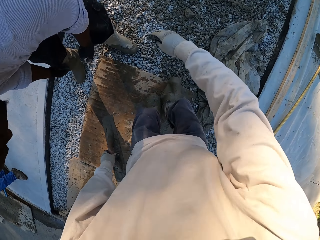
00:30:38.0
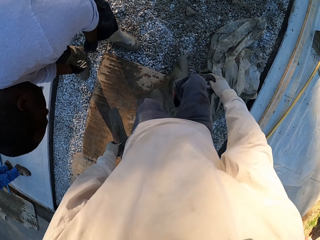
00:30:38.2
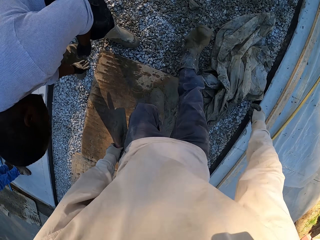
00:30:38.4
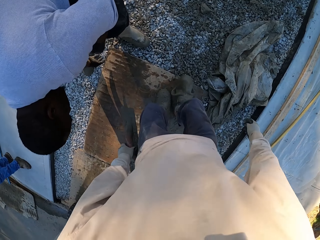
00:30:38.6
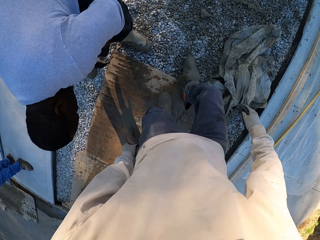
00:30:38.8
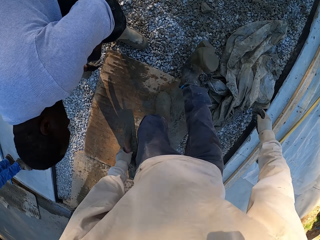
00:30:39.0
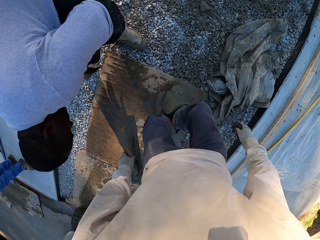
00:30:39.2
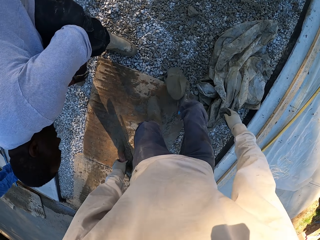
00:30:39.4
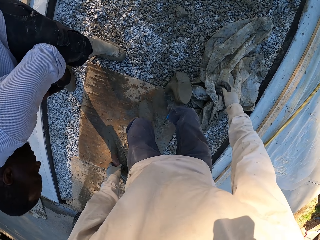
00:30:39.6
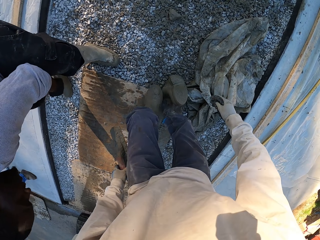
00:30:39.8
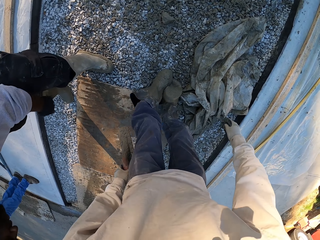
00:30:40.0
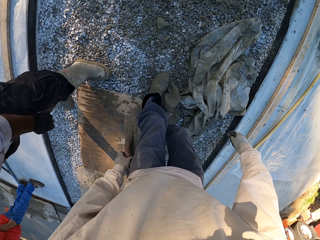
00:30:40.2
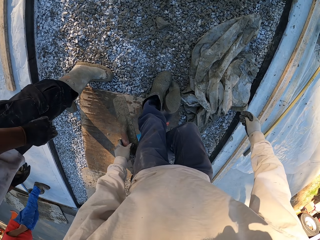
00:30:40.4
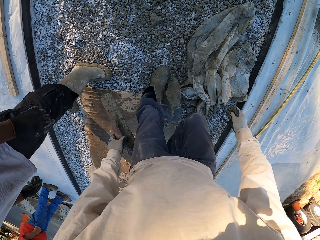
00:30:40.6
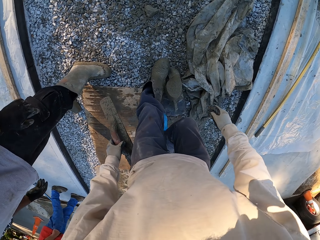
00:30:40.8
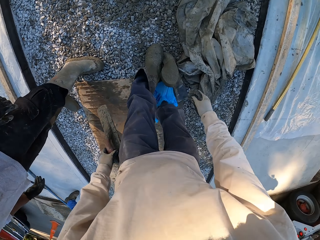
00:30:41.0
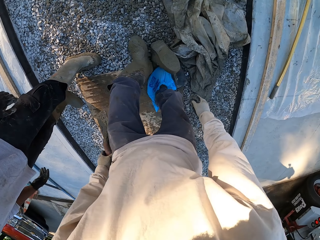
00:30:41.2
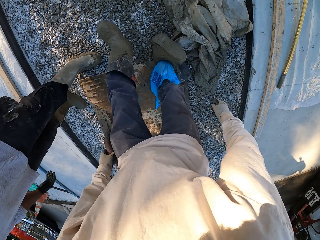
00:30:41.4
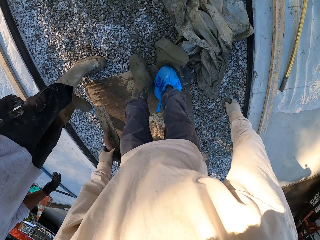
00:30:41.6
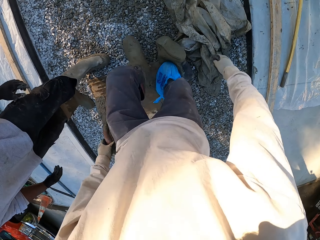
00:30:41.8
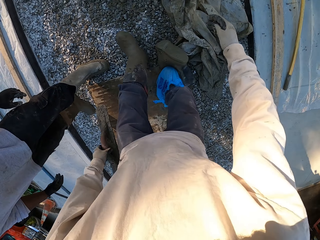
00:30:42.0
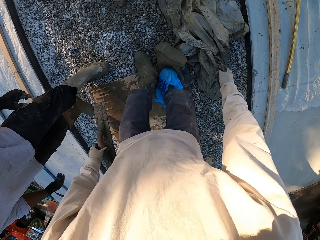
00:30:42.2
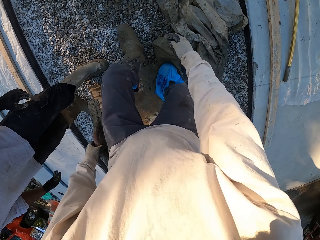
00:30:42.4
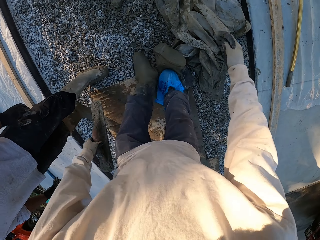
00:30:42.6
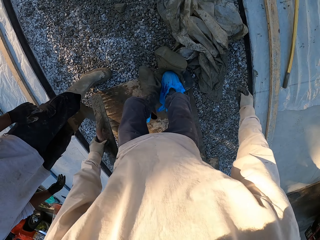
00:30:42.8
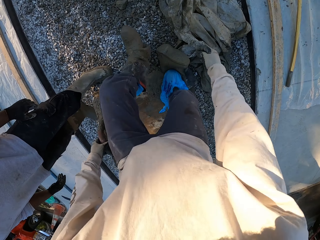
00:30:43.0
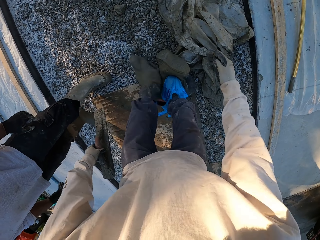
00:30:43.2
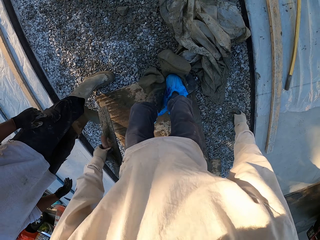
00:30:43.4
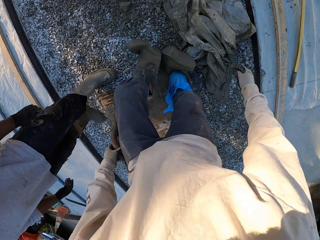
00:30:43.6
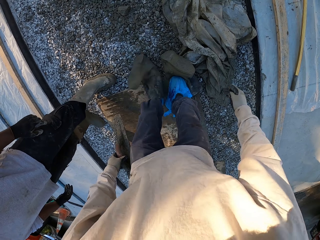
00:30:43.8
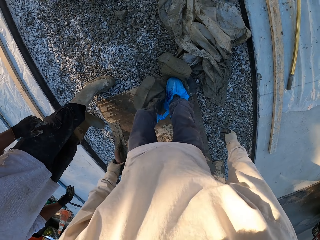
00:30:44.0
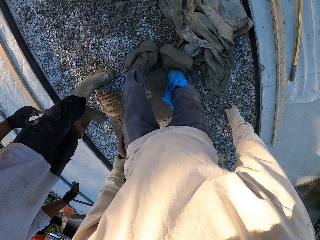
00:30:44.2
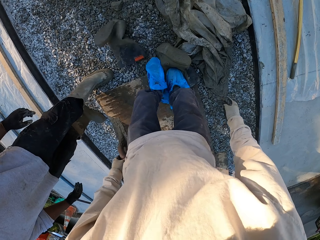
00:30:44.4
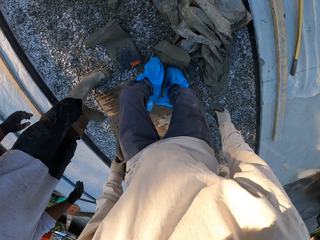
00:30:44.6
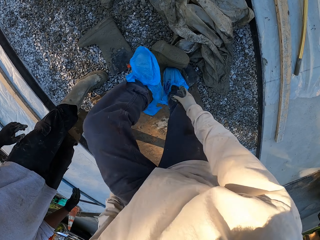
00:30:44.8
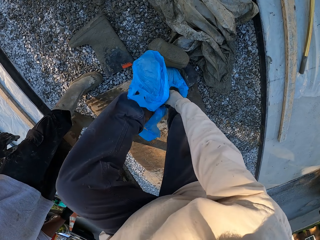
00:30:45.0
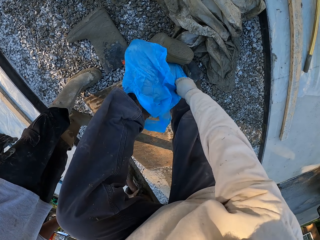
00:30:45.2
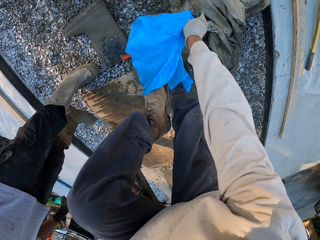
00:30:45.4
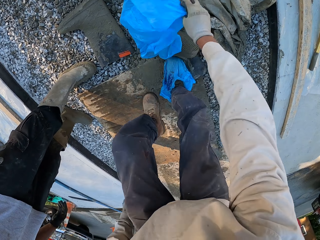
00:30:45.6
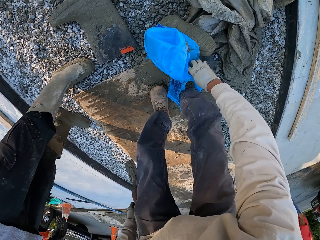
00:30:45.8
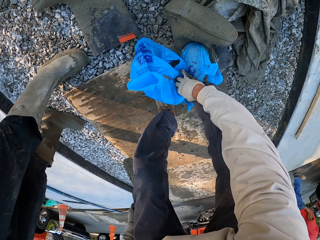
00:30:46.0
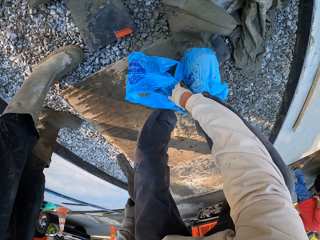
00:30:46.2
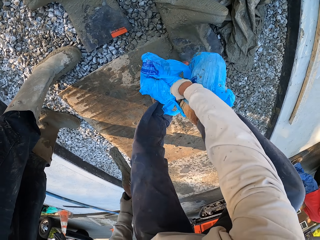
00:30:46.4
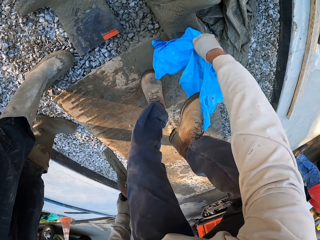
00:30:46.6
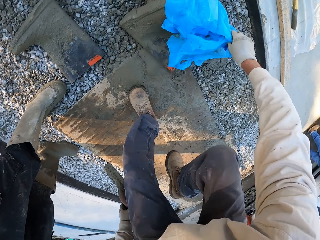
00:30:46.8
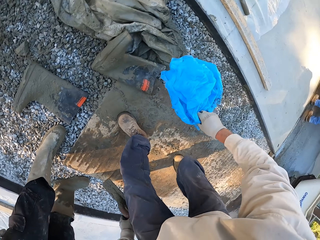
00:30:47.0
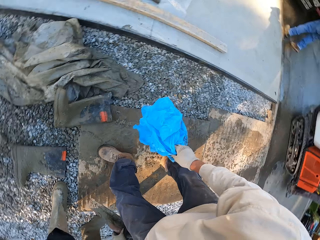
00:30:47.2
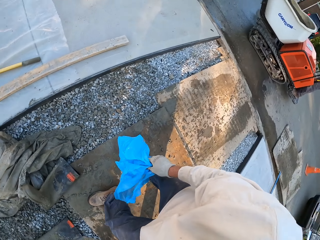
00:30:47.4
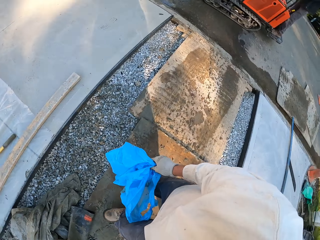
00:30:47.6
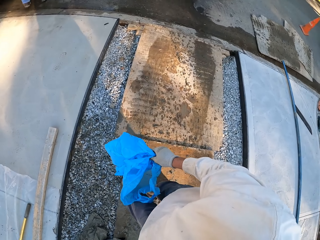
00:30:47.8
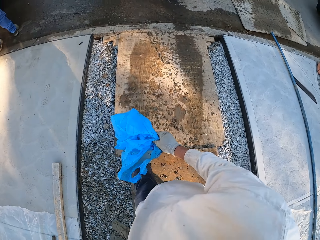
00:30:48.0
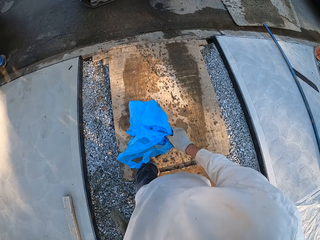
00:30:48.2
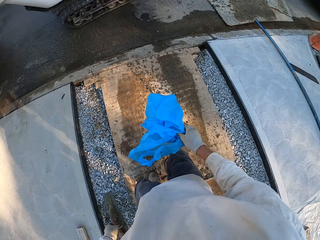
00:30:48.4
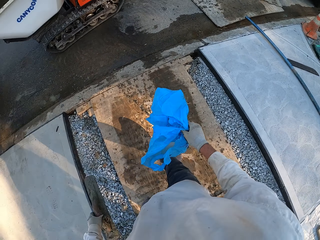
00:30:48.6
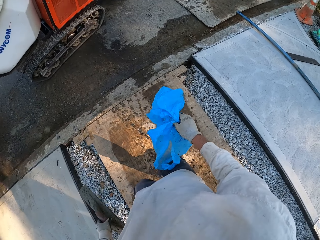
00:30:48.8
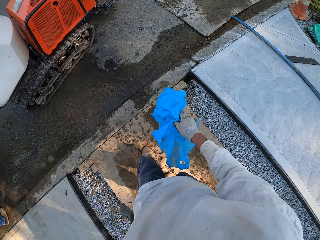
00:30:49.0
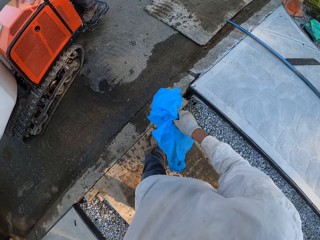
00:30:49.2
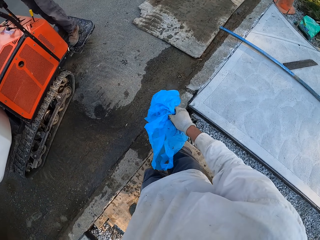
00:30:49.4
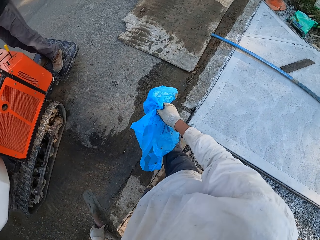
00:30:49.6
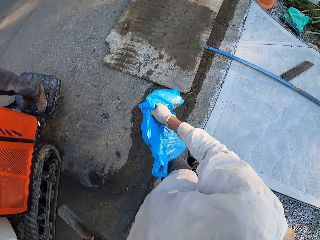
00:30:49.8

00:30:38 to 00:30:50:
The camera wearer takes out the boots. He takes off the polythene paper or nylon paper from his foot. He walks, looks around and holds the nylon paper.

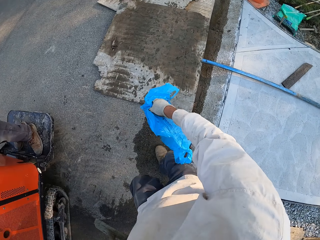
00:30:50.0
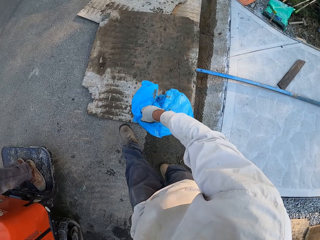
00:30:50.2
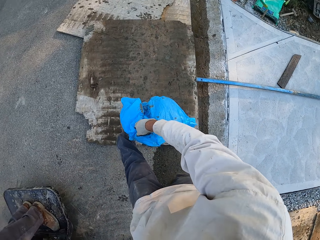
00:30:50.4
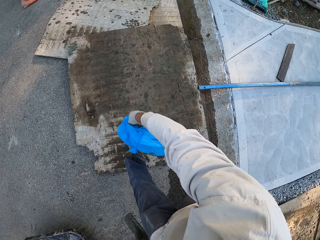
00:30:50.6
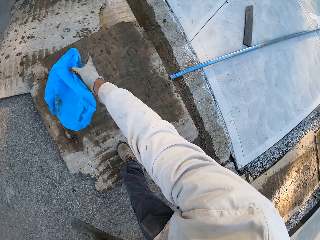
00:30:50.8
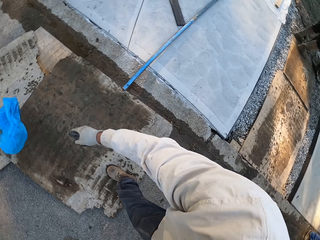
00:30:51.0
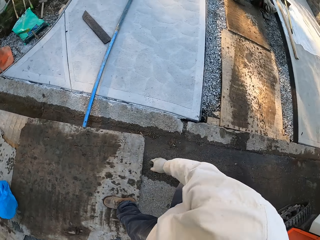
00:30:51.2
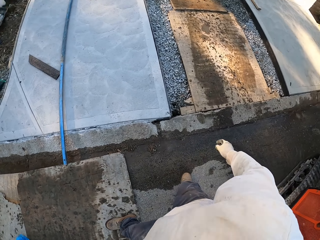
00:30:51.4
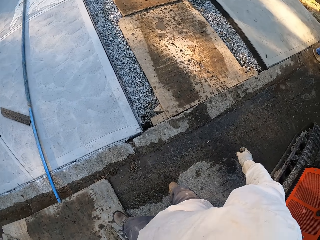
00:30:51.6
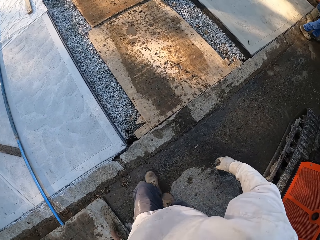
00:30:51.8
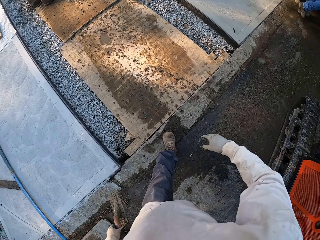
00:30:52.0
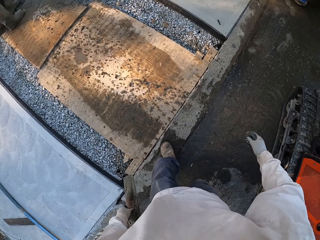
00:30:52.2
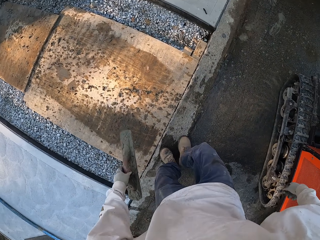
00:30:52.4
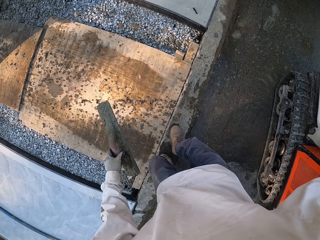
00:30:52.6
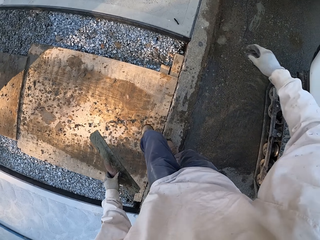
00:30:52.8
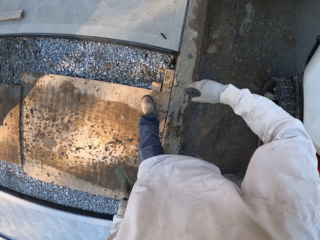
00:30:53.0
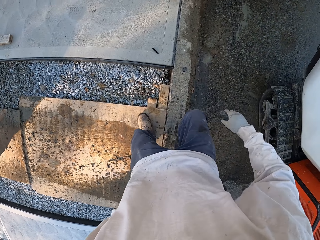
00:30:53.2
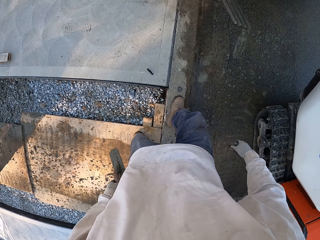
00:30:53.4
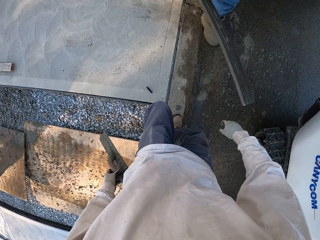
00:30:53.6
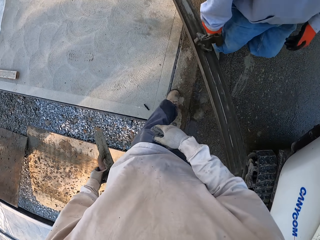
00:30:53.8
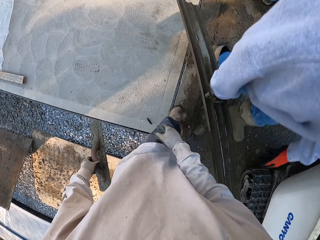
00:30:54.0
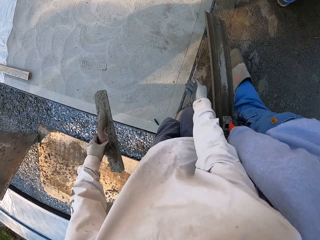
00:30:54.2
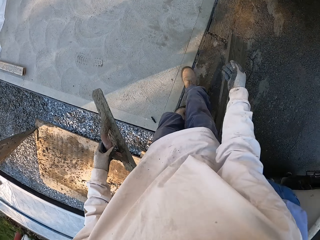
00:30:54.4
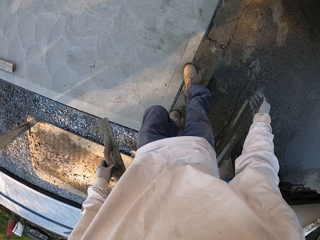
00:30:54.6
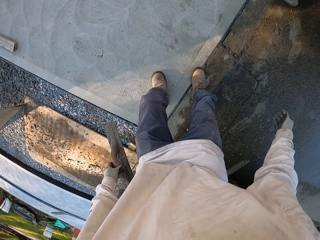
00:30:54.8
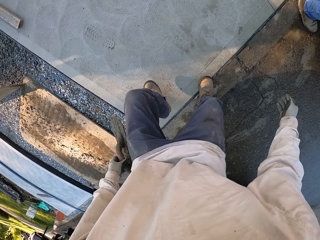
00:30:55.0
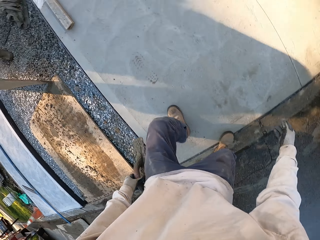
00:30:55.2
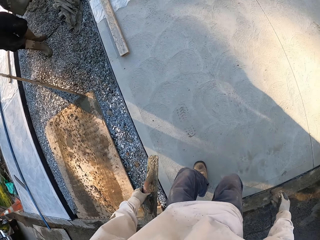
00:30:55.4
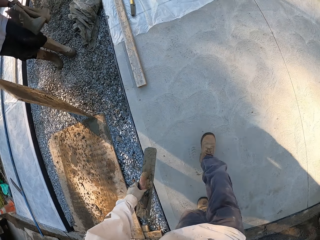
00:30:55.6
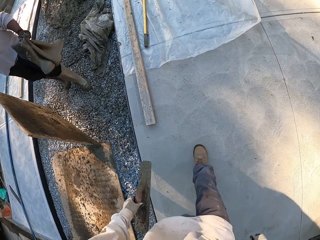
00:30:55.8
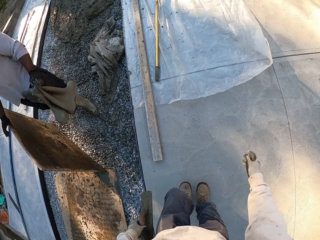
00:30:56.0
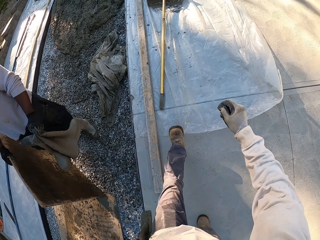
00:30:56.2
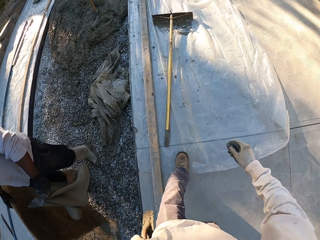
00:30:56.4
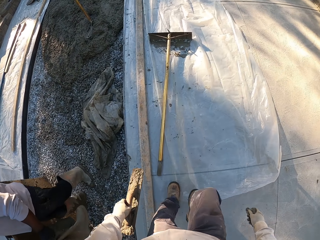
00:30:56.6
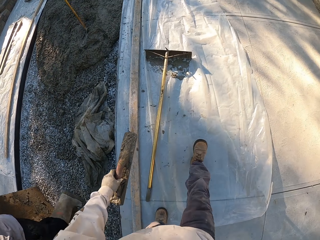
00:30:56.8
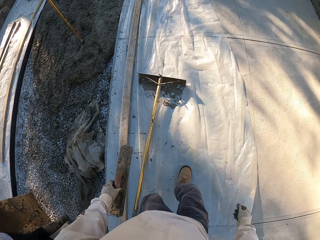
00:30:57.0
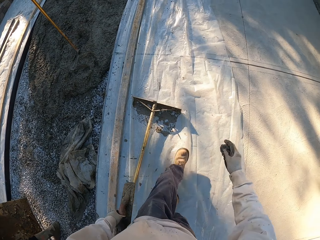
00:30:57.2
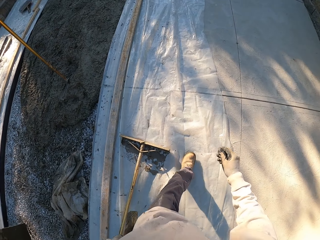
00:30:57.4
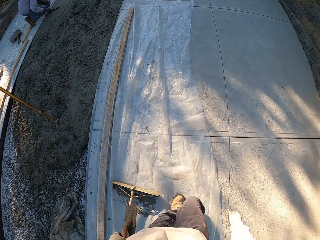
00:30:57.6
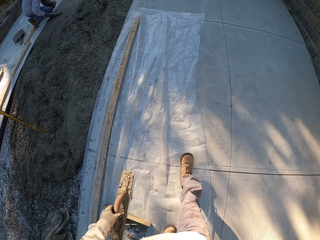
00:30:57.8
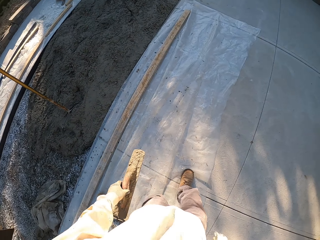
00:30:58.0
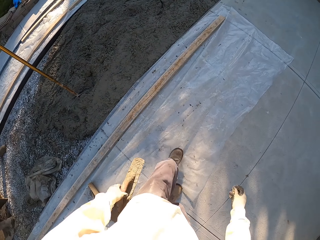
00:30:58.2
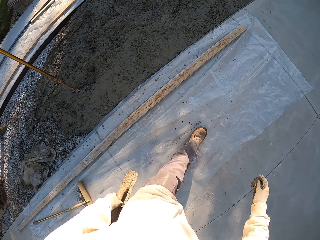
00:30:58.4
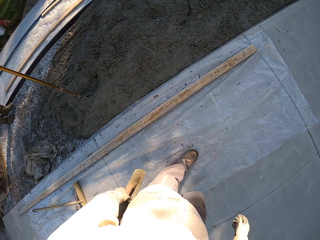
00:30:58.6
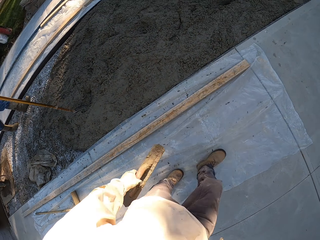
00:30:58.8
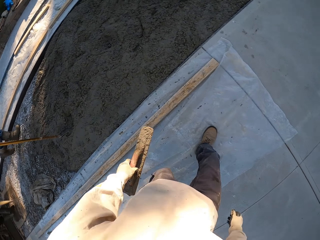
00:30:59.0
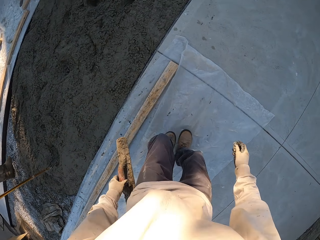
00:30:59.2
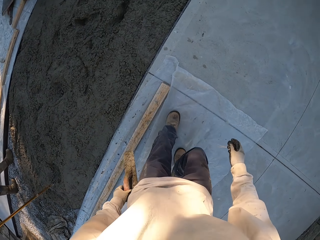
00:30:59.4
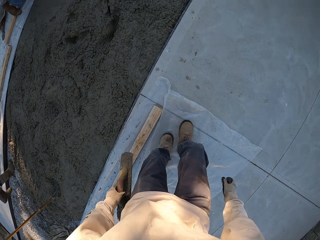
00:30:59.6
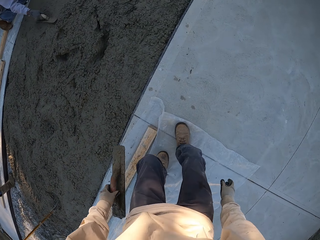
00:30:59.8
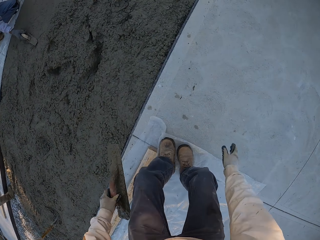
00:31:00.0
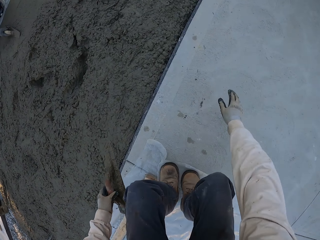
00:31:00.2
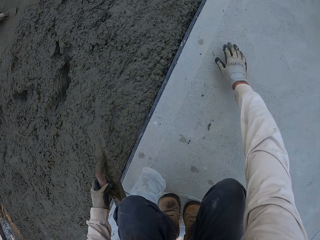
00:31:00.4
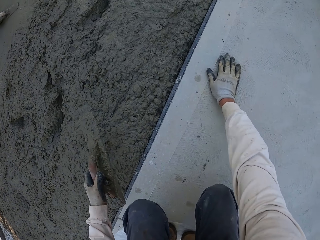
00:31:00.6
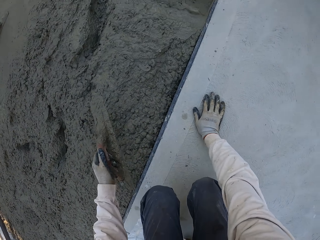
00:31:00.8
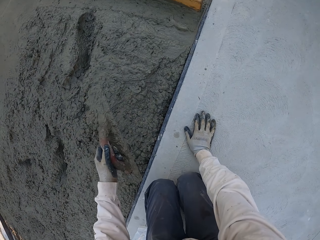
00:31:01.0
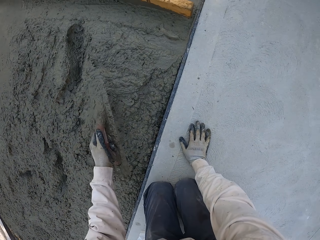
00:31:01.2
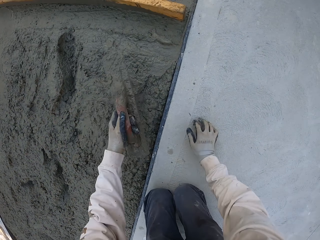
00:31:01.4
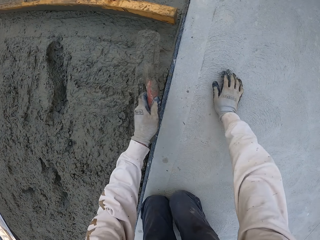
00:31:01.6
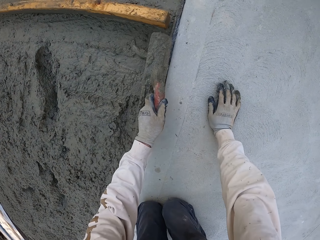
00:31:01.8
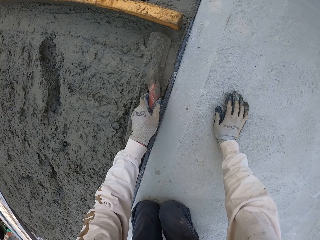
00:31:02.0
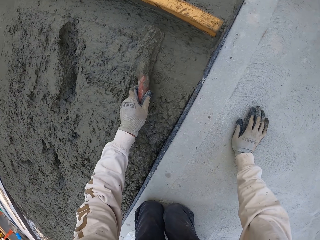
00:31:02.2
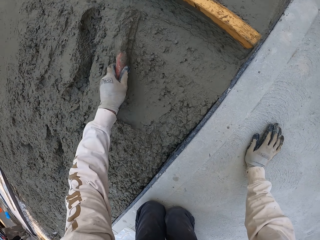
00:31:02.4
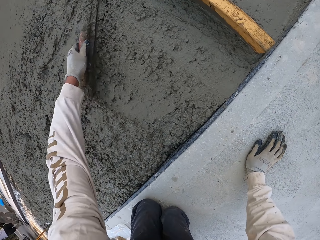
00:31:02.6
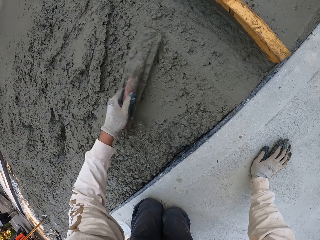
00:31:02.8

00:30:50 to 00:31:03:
The camera wearer throws the polythene paper. They put the nylon paper down, walk, and look around. They kneel down. They spread plaster with a trowel. They flatten the floor.
